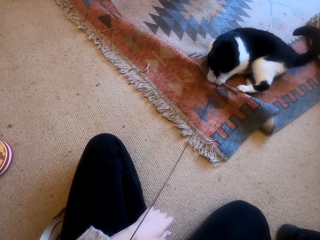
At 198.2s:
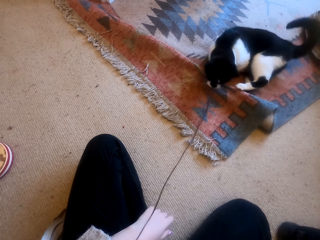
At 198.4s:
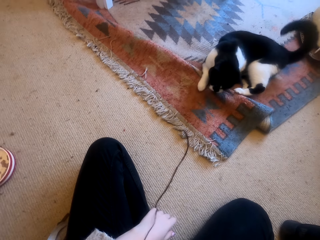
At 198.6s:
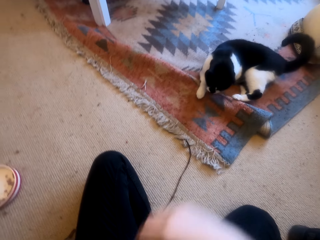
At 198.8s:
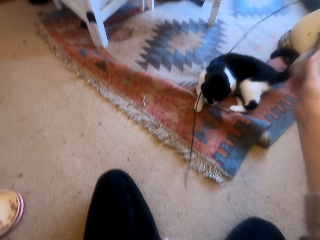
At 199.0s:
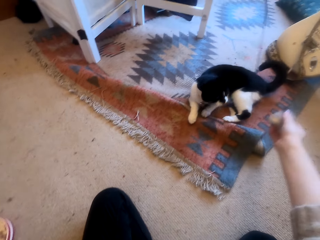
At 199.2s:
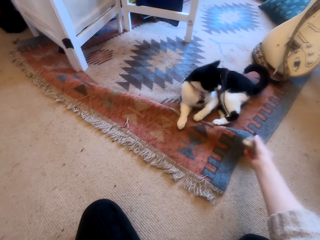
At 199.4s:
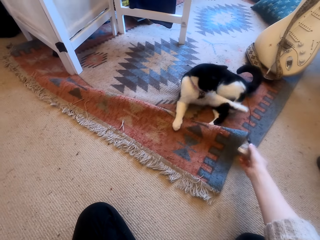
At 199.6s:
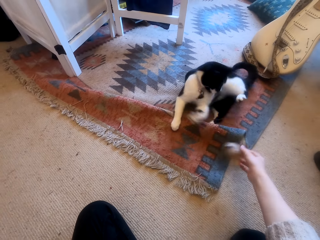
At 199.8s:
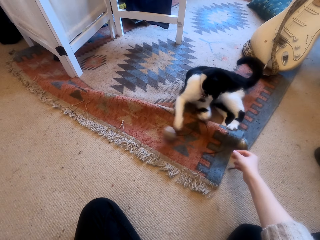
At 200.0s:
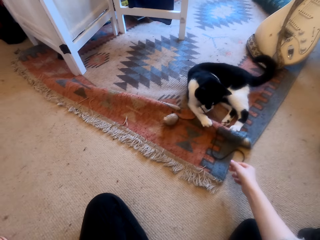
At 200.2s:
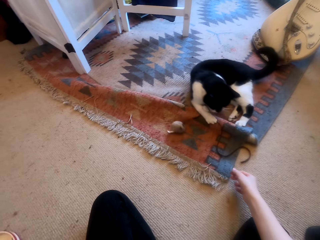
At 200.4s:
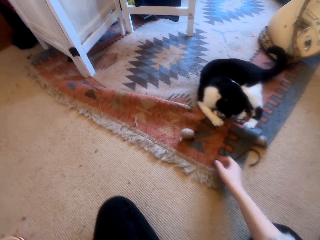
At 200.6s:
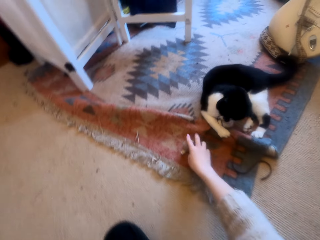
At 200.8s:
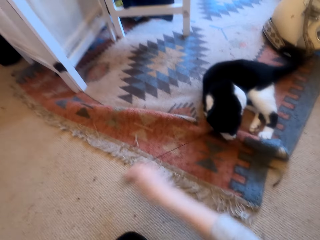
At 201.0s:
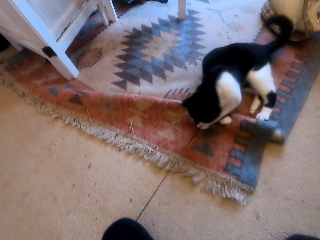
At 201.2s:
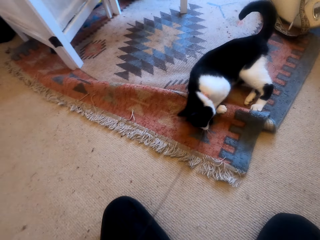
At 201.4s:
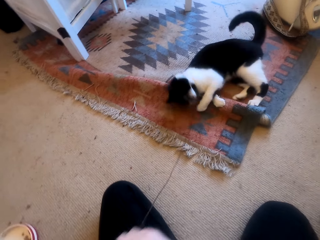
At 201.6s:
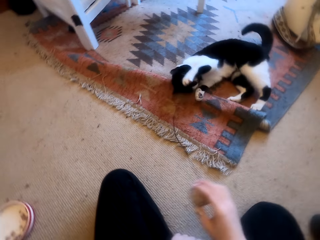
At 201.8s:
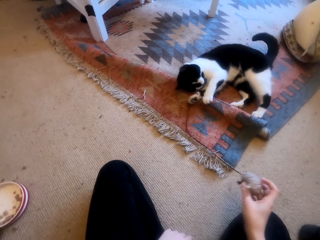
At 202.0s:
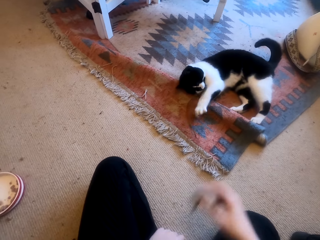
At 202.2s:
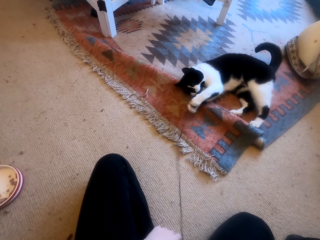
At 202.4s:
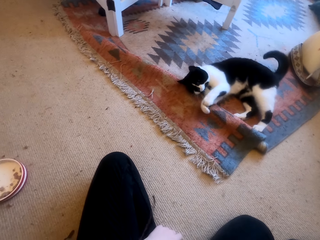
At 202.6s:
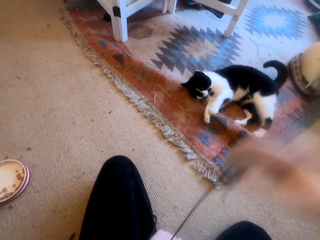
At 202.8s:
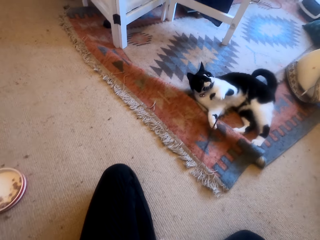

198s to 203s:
The camera wearer adjusts a thread on the floor. They pick up the thread from the floor.

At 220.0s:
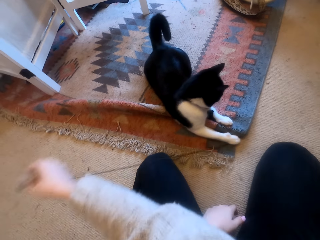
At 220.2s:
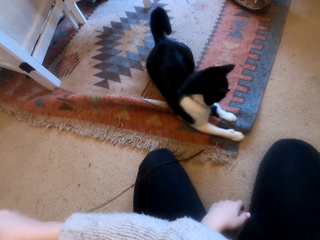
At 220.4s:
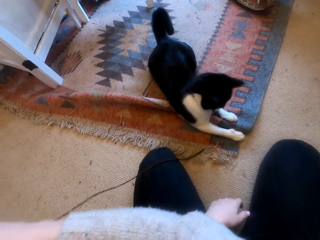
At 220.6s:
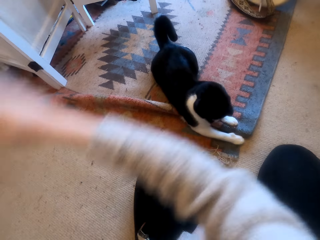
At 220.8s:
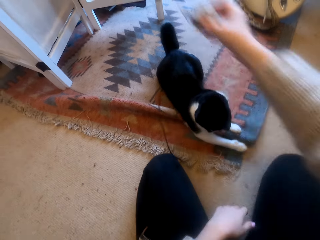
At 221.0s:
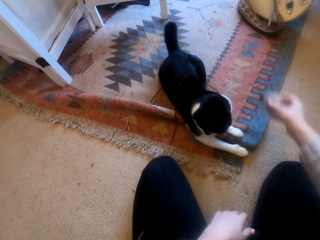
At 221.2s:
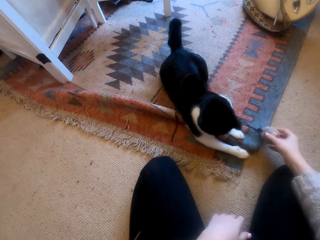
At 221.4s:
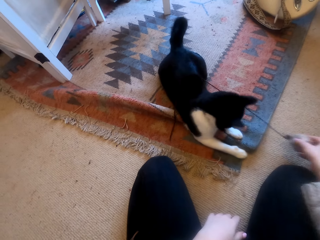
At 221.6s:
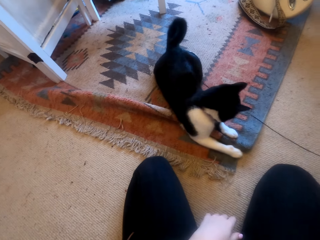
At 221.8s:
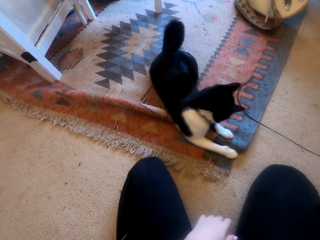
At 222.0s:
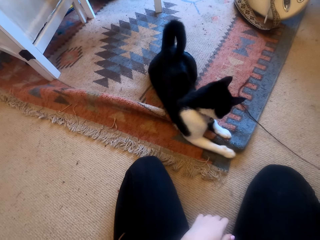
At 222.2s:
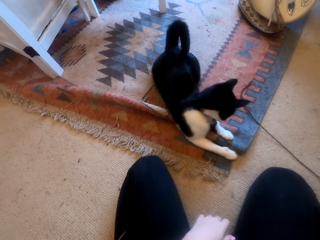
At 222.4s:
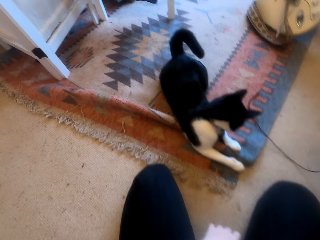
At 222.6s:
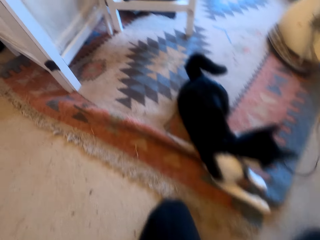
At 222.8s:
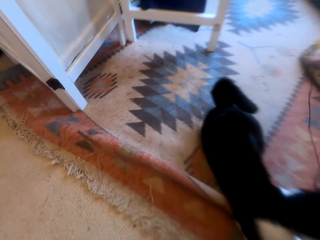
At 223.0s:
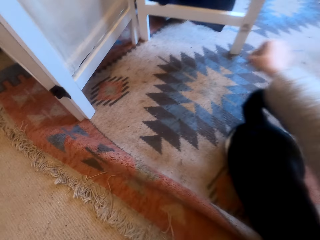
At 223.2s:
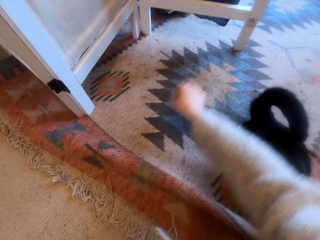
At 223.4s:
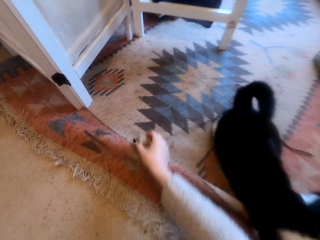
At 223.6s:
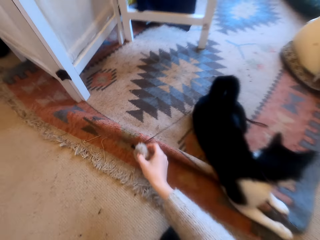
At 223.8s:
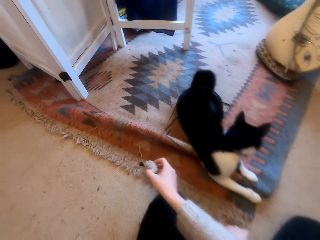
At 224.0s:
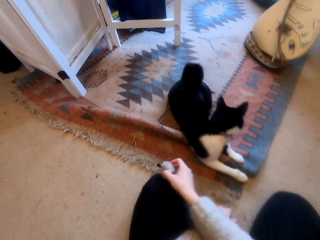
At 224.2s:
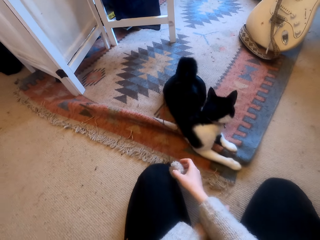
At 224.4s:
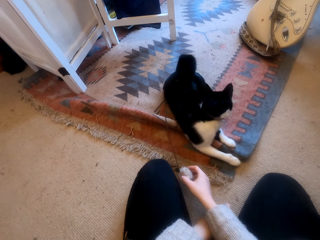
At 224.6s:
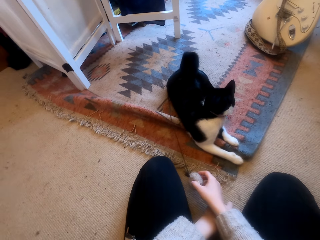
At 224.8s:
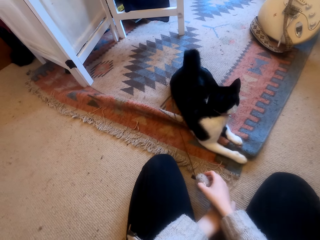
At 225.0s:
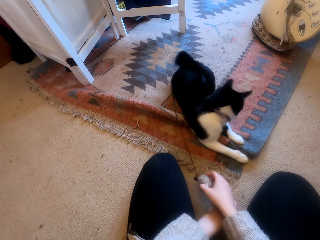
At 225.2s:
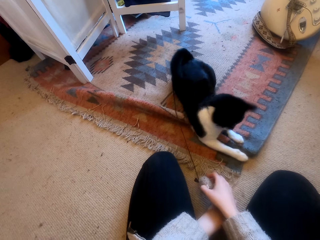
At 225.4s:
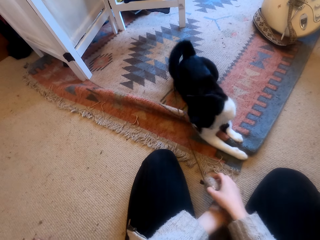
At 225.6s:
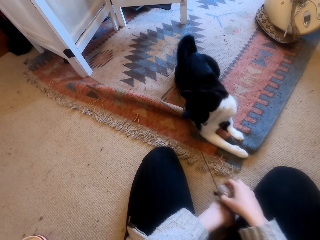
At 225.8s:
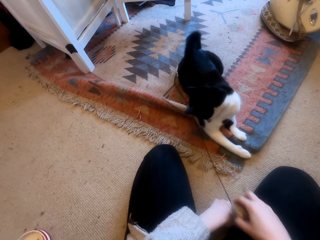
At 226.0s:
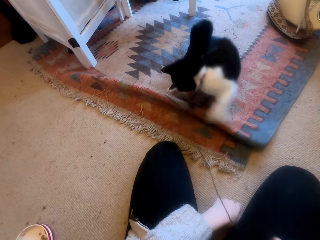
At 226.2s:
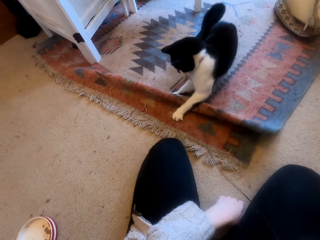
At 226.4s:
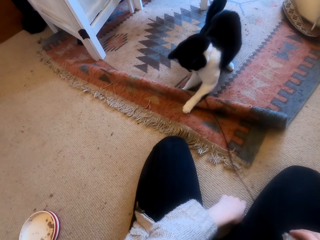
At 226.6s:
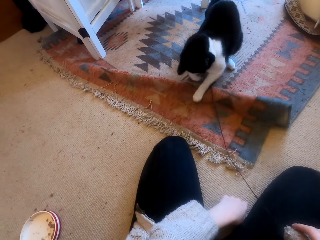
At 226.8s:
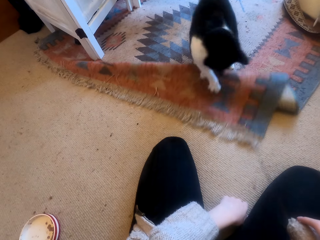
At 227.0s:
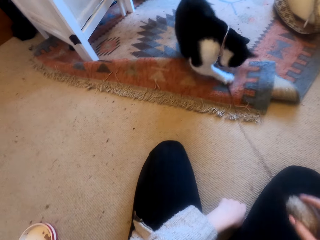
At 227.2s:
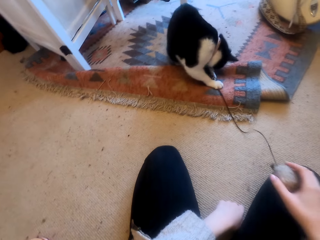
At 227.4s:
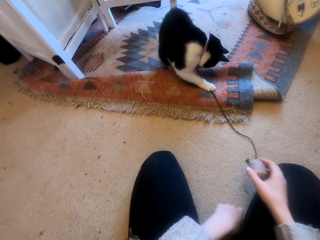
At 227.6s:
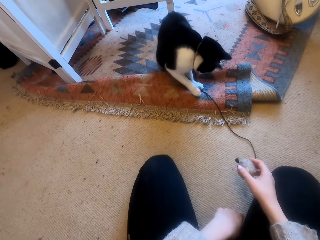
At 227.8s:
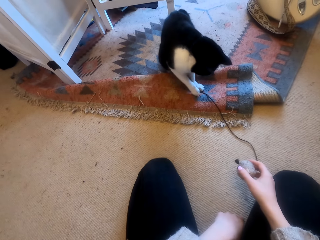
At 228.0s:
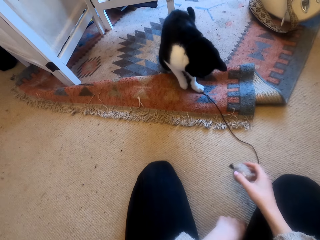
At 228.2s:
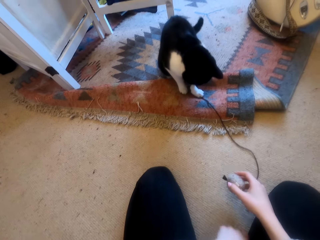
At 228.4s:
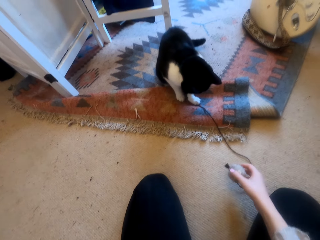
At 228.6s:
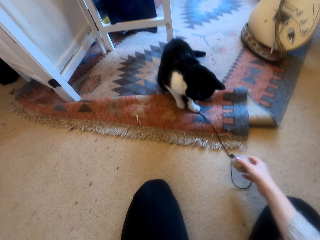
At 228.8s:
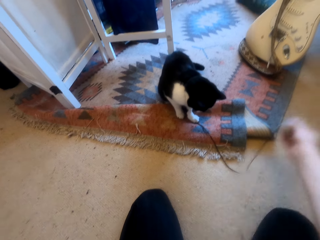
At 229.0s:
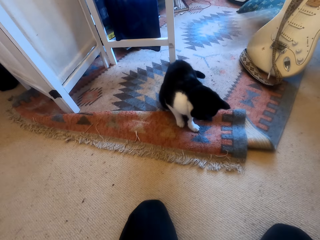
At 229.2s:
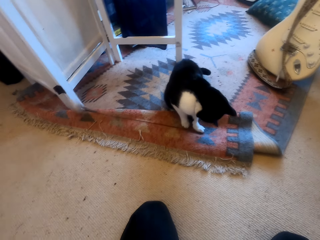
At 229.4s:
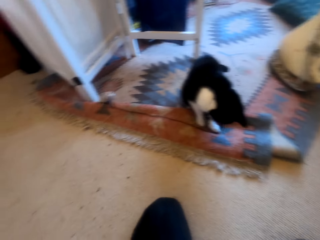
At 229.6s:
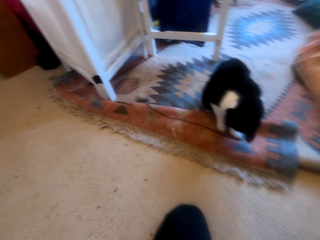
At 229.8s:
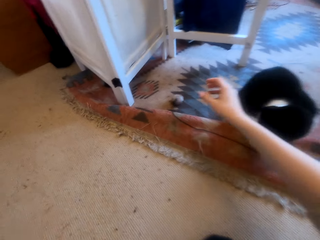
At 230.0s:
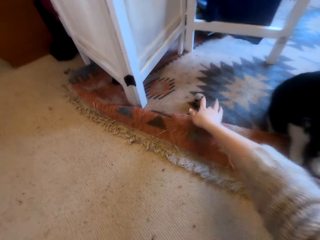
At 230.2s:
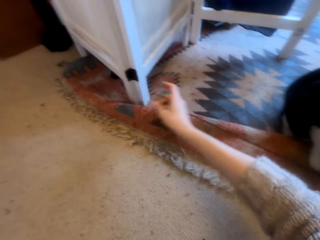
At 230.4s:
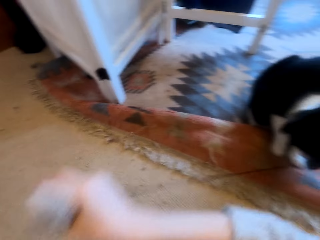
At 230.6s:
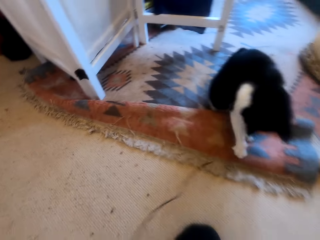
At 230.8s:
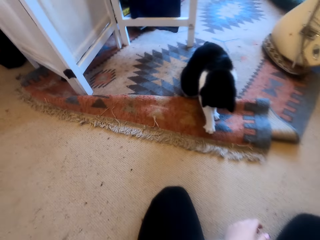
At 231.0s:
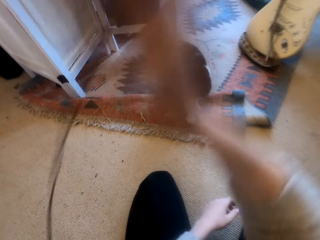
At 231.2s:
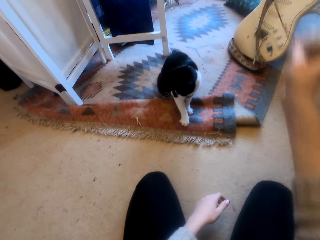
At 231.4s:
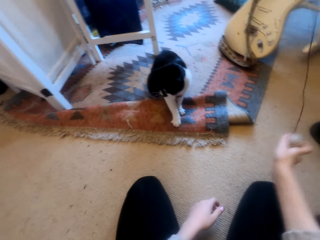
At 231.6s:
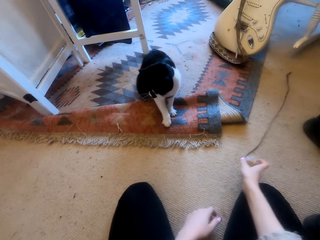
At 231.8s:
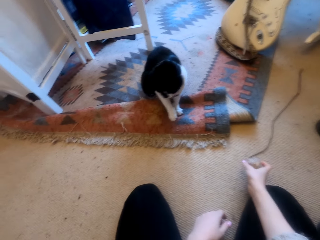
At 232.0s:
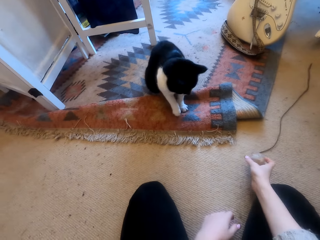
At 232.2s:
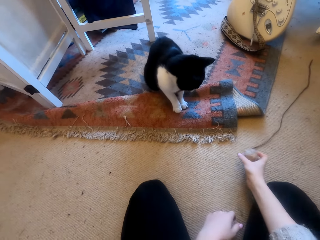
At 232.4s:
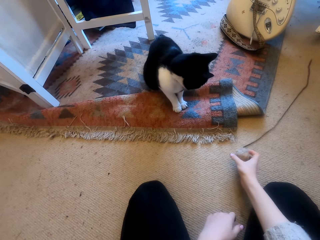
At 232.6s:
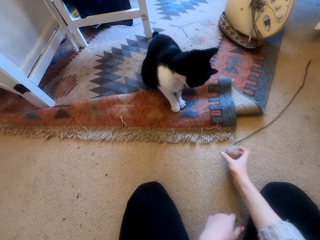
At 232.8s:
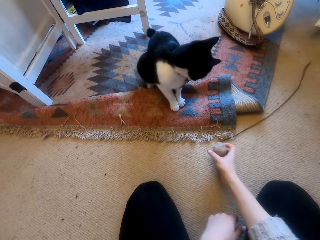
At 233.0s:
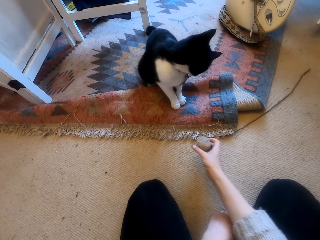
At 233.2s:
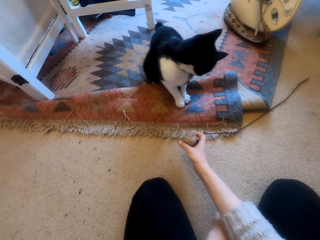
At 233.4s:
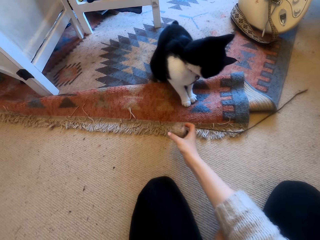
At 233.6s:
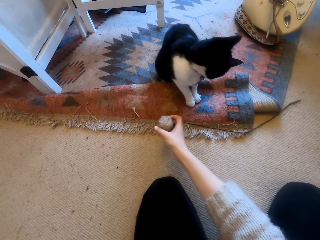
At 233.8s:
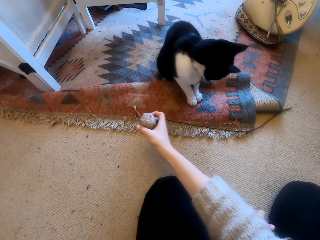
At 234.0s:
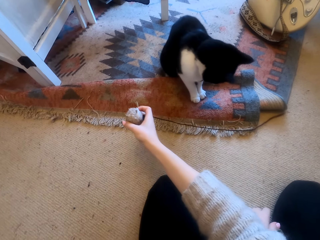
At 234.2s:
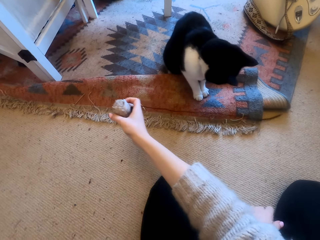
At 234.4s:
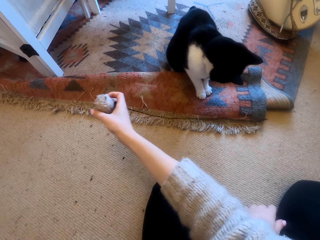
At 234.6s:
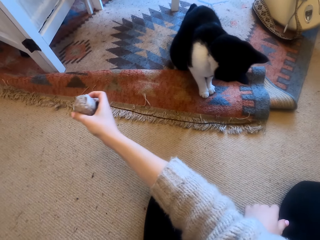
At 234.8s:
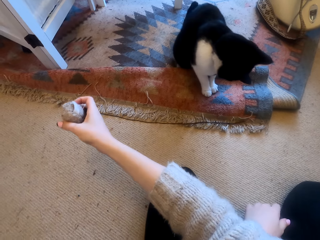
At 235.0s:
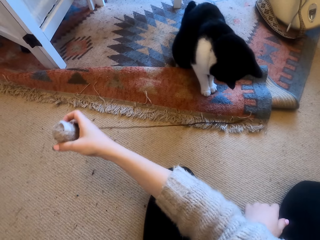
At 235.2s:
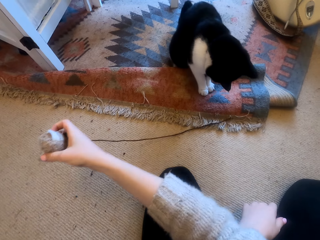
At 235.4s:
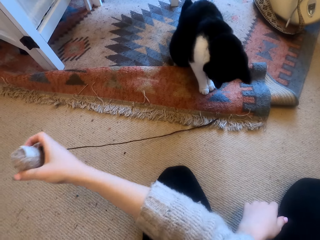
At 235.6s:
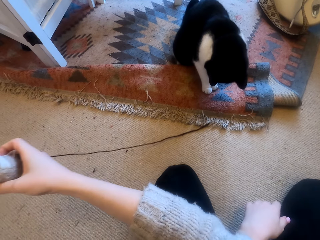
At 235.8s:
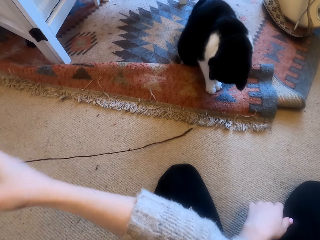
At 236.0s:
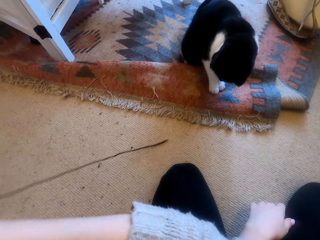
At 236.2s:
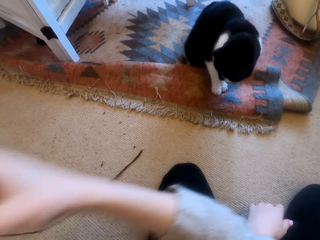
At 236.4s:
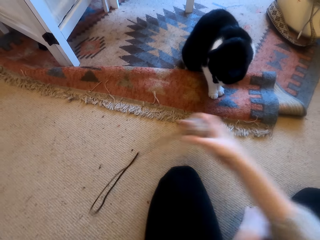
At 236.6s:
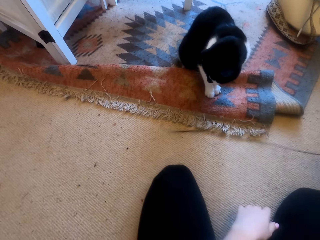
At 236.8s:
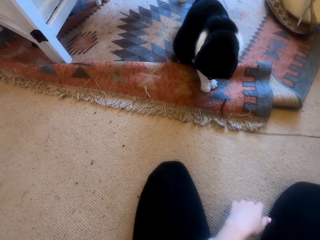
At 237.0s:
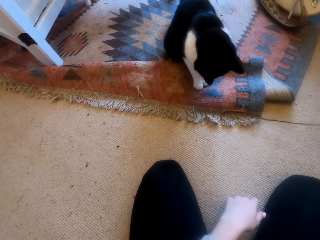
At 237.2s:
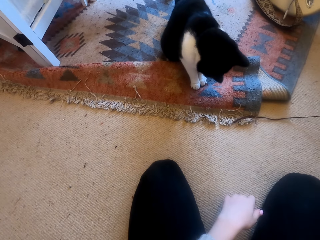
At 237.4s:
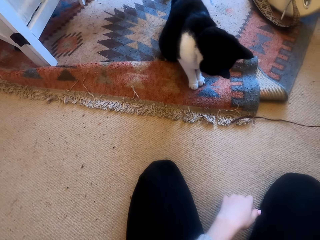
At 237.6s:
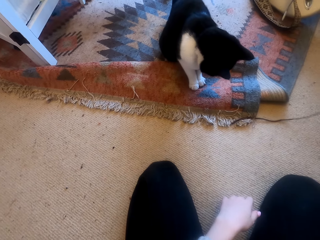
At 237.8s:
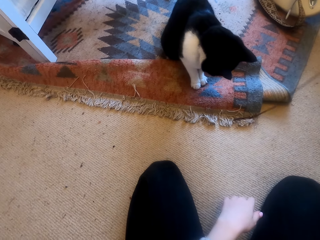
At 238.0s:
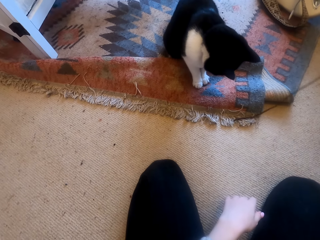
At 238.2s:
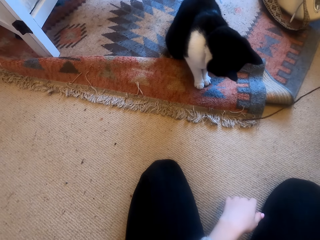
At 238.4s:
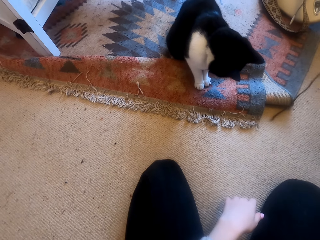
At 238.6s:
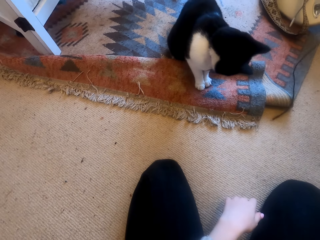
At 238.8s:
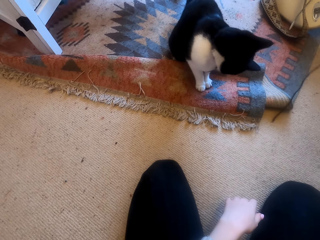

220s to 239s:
The camera wearer puts down a thread on the floor. They adjust the thread on the floor. They put down the thread on the floor. They adjust the thread on the floor. They pick up the thread from the floor. They put down the thread on the floor. They adjust the thread on the floor. They pick up the thread from the floor.
